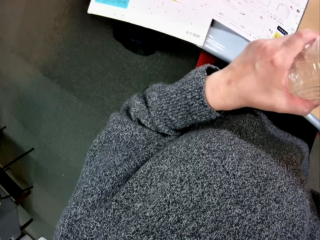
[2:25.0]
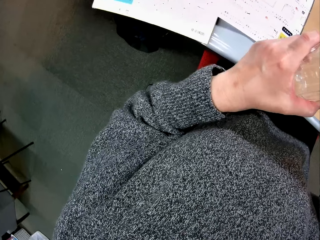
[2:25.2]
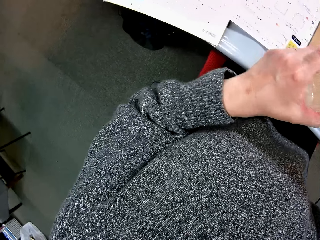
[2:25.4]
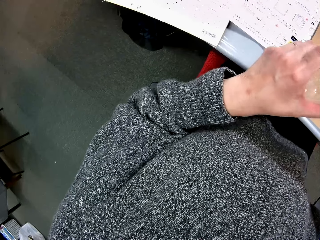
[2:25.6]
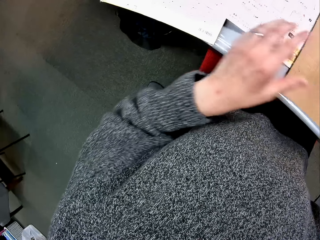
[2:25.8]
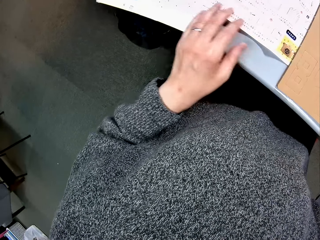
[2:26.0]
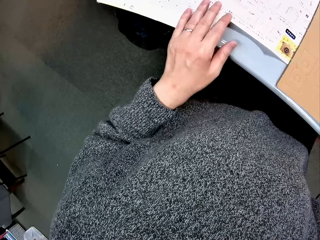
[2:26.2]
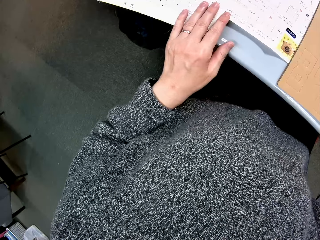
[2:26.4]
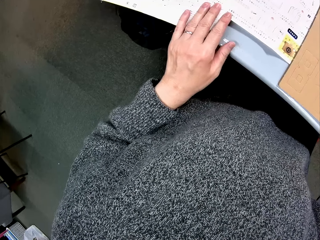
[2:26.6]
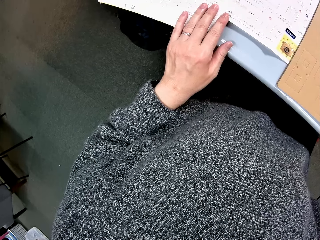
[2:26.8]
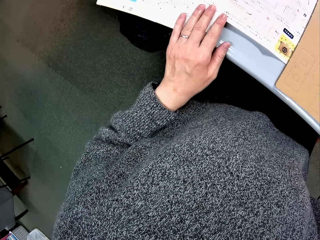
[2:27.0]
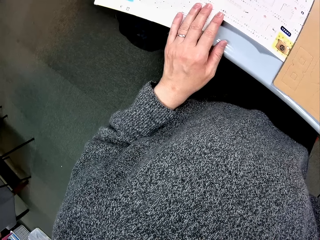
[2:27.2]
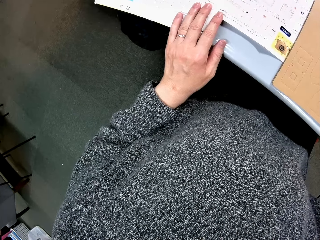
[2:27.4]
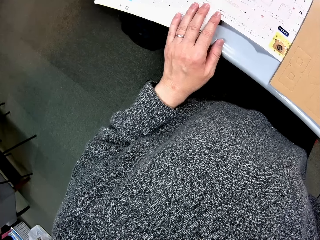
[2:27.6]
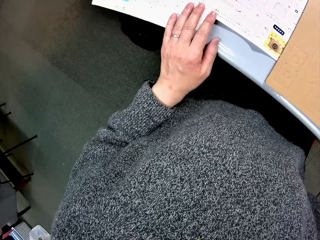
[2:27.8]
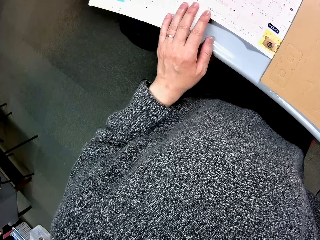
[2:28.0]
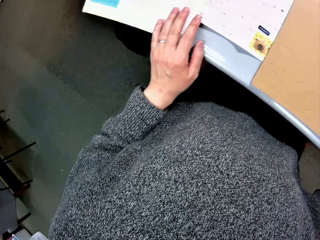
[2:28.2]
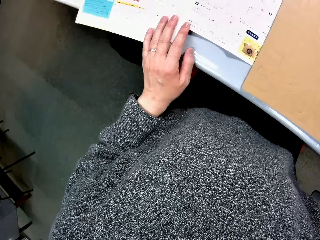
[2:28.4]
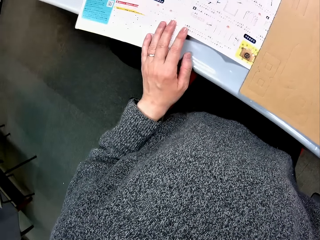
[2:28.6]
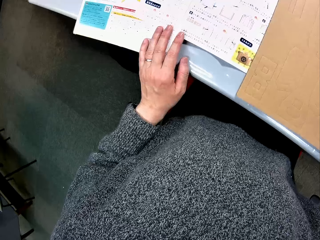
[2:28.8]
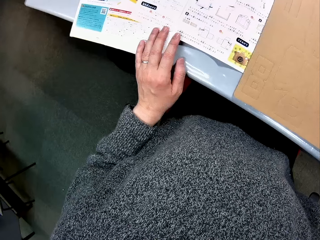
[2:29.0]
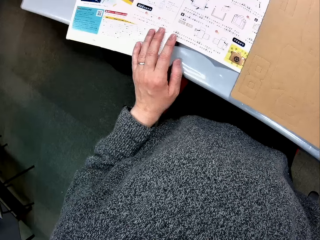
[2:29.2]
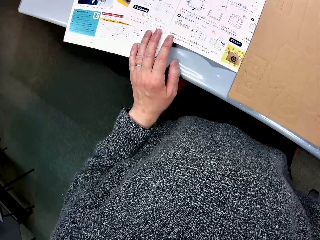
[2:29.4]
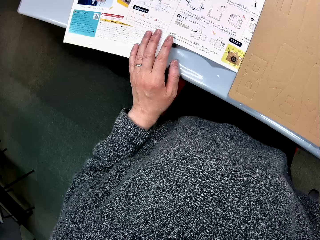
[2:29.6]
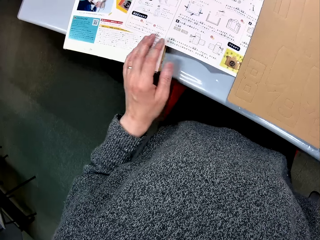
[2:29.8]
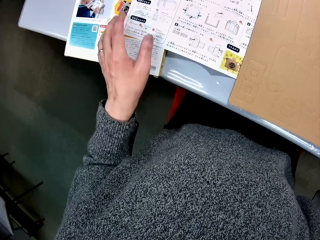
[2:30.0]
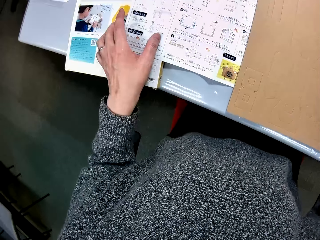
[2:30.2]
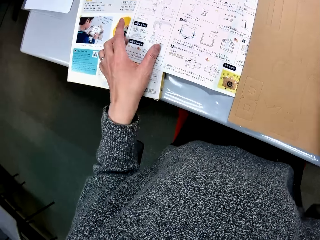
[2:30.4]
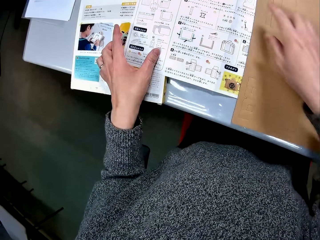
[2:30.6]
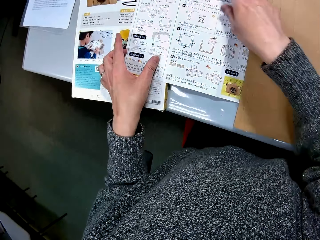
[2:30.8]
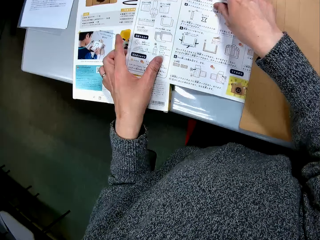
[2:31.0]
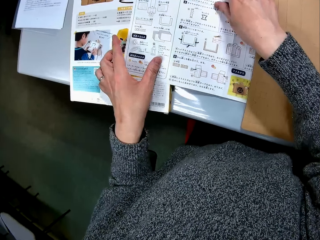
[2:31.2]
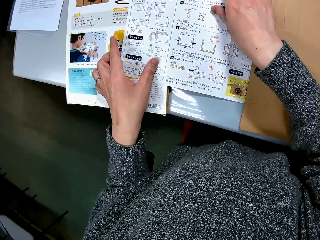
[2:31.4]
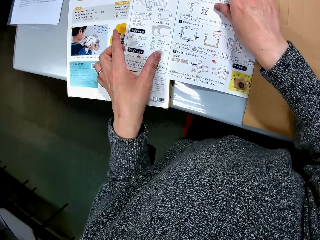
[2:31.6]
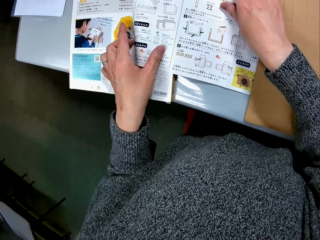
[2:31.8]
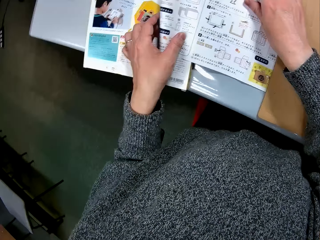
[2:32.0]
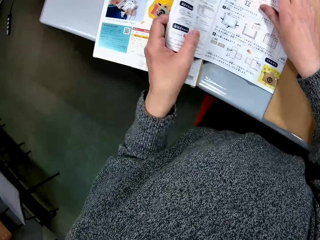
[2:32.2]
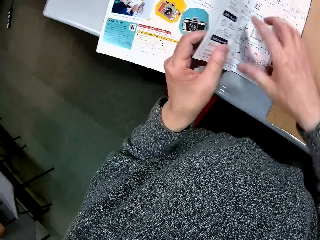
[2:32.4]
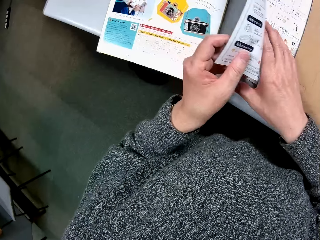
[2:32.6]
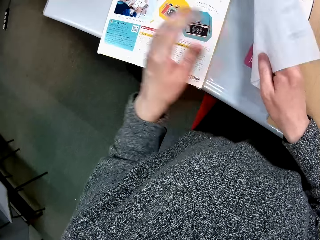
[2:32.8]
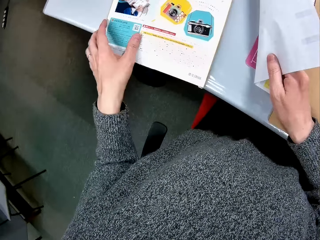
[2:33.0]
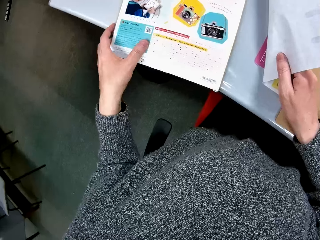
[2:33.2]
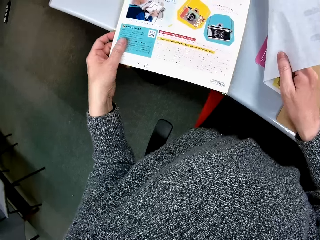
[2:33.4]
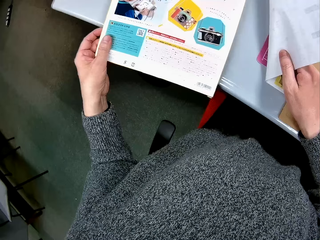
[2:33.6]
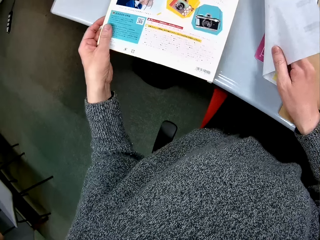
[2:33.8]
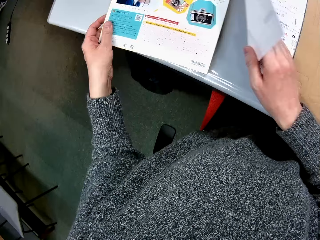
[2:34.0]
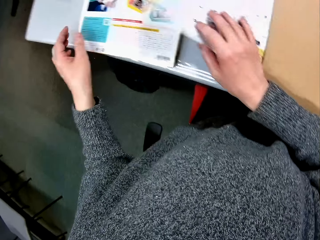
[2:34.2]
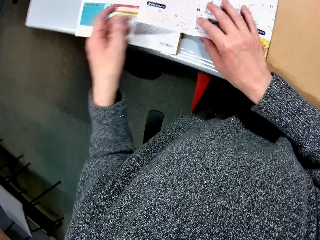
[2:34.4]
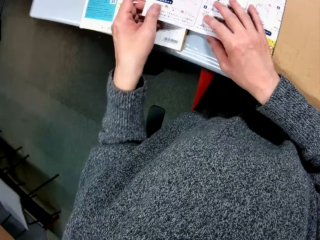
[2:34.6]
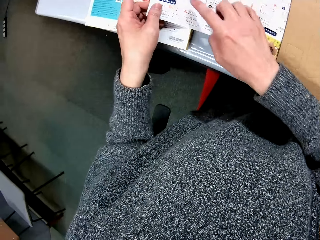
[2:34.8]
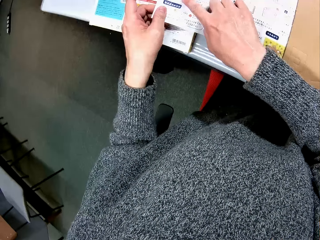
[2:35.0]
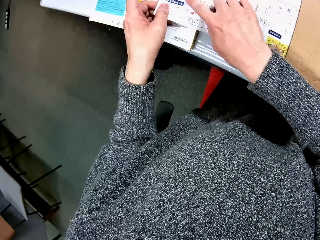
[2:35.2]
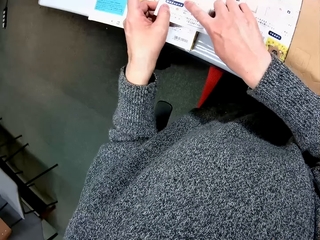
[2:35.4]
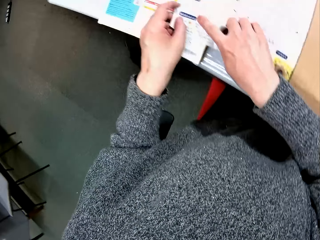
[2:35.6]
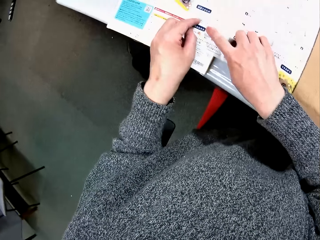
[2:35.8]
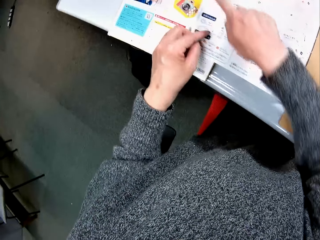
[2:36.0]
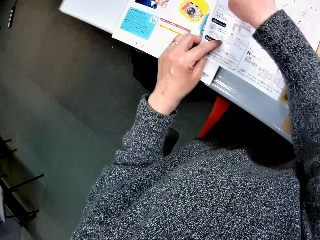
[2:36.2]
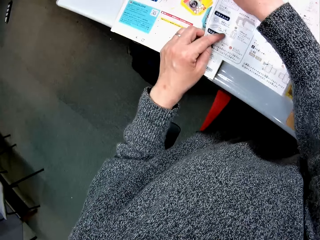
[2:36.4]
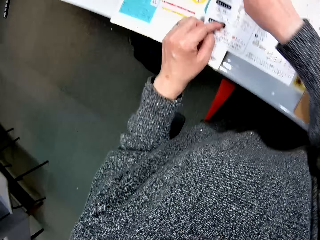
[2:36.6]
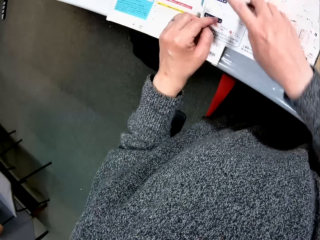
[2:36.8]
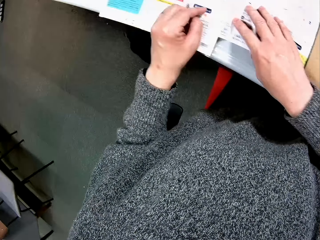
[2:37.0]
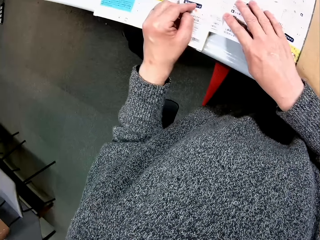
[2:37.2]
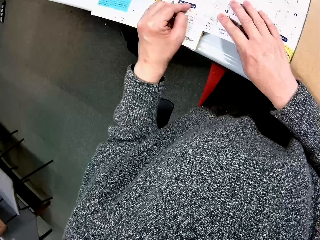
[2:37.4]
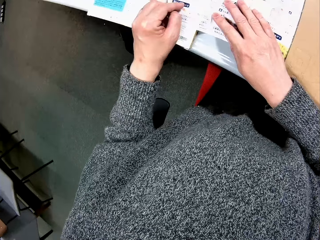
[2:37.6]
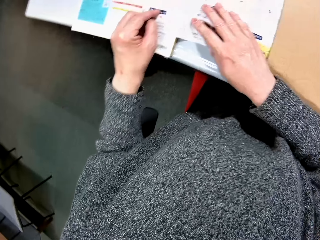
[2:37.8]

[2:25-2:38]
The camera wearer drops the plastic bottle. They put the glass away. They touch the manual. They point to the manual. They flip the page of the manual. They shift the puzzle box. They hold the manual. They point to the manual. They study the drawings on the paper.

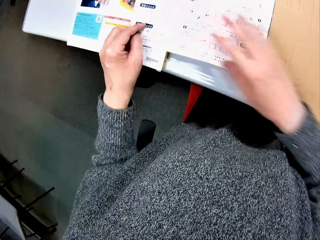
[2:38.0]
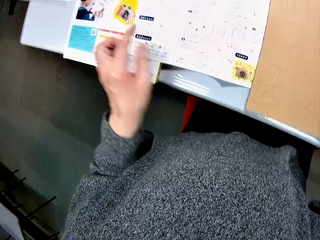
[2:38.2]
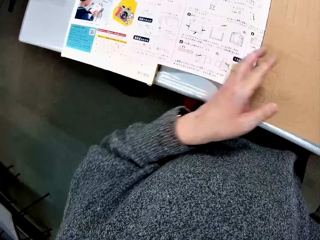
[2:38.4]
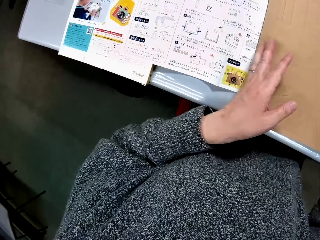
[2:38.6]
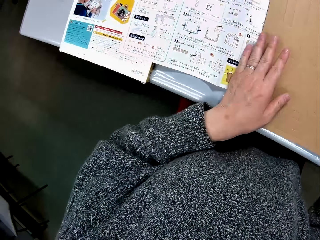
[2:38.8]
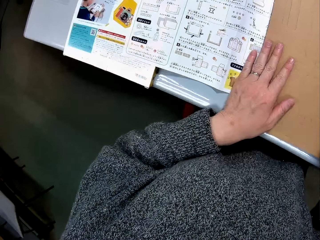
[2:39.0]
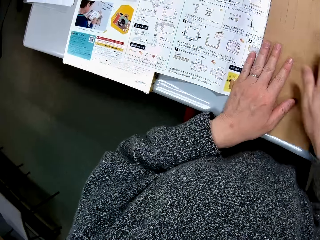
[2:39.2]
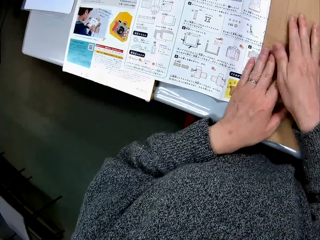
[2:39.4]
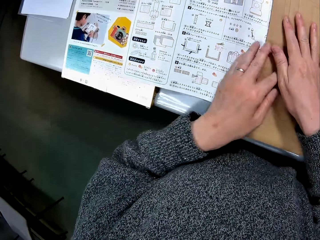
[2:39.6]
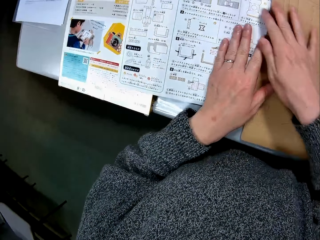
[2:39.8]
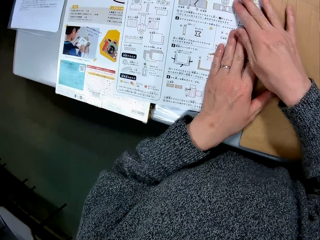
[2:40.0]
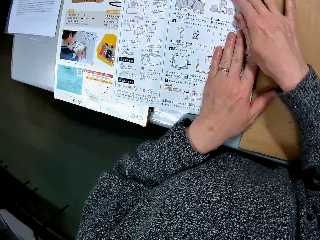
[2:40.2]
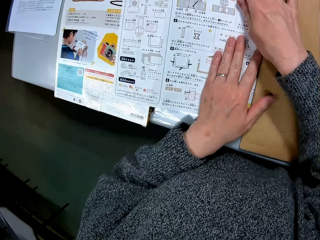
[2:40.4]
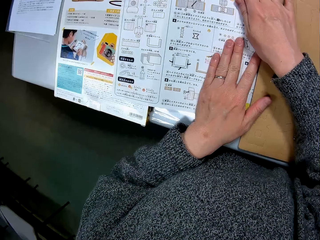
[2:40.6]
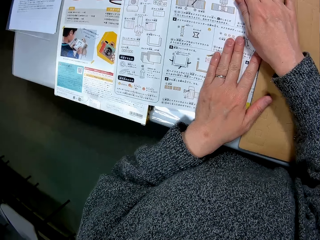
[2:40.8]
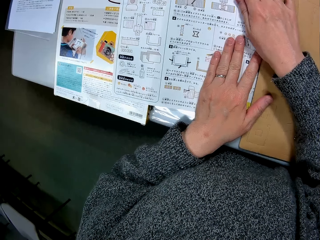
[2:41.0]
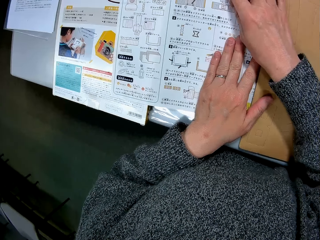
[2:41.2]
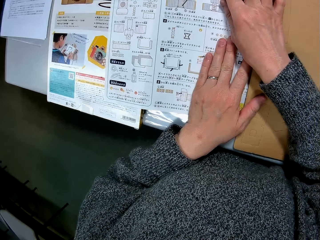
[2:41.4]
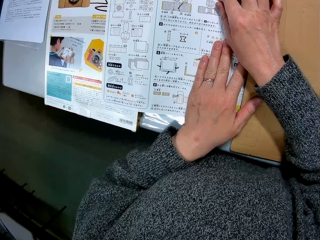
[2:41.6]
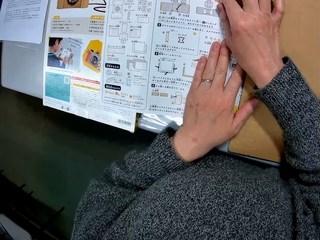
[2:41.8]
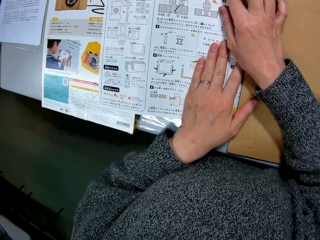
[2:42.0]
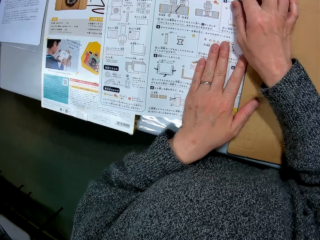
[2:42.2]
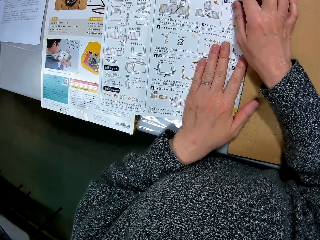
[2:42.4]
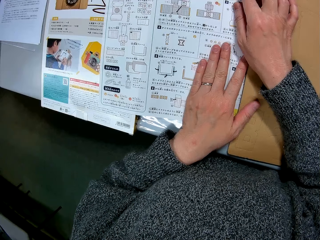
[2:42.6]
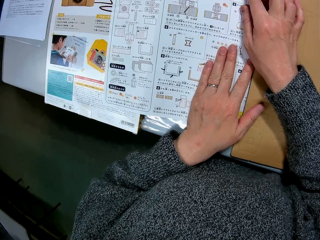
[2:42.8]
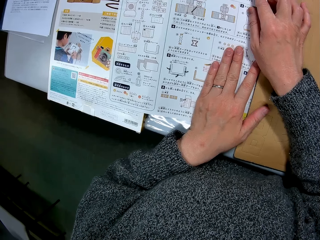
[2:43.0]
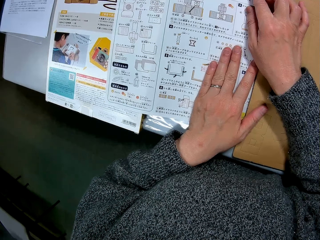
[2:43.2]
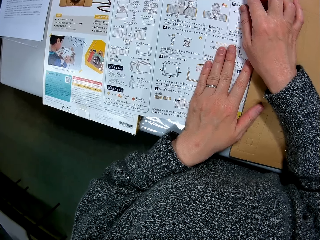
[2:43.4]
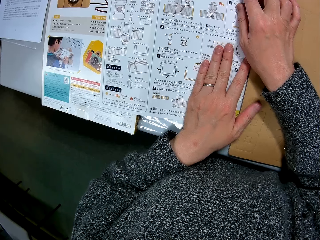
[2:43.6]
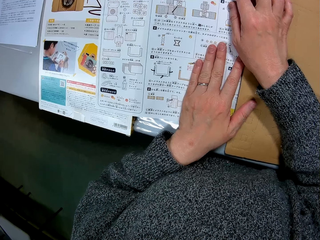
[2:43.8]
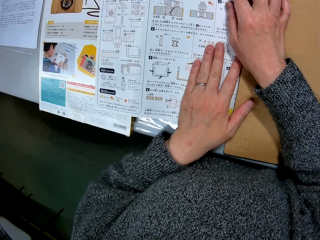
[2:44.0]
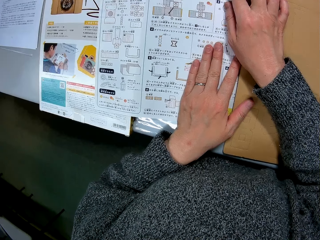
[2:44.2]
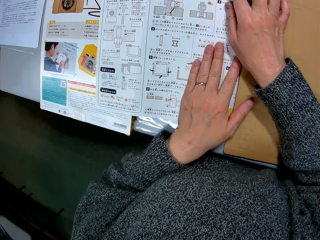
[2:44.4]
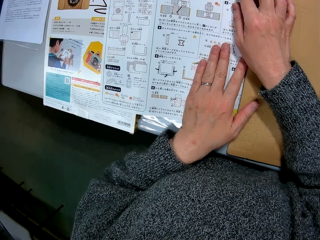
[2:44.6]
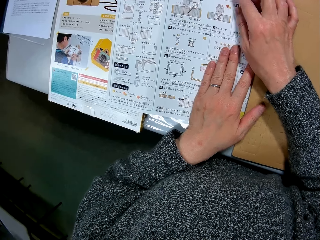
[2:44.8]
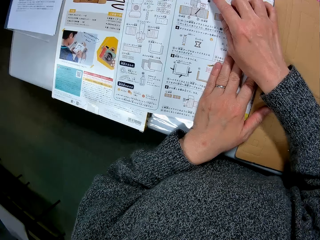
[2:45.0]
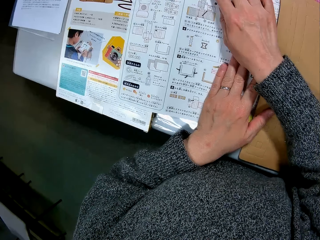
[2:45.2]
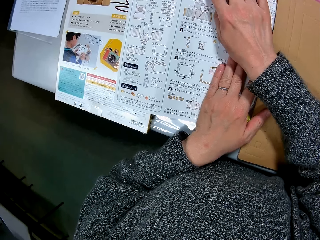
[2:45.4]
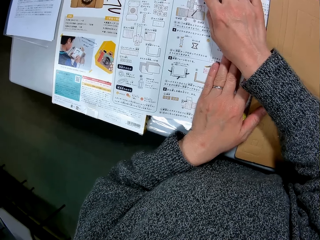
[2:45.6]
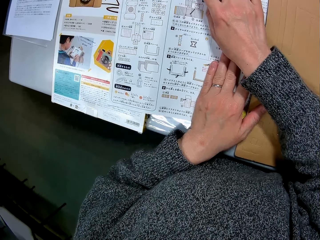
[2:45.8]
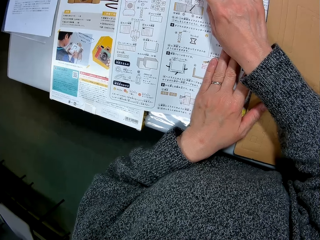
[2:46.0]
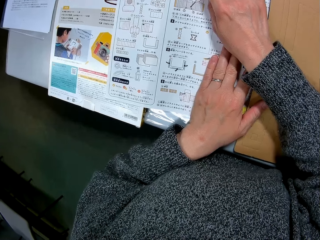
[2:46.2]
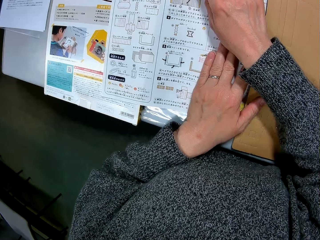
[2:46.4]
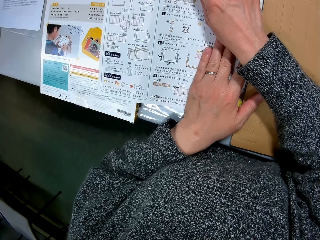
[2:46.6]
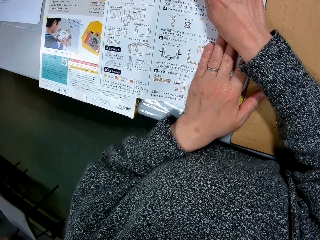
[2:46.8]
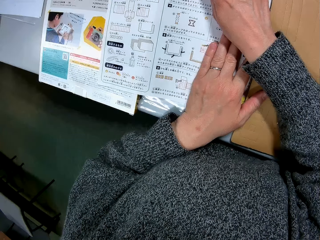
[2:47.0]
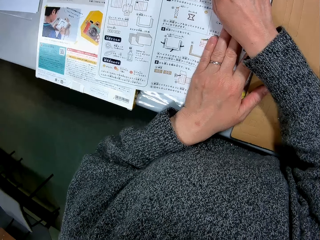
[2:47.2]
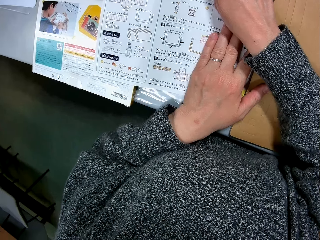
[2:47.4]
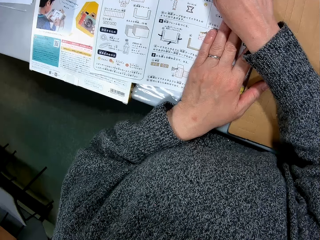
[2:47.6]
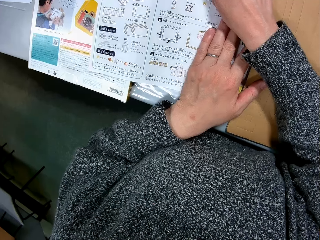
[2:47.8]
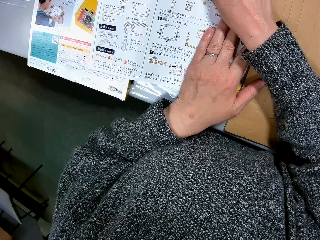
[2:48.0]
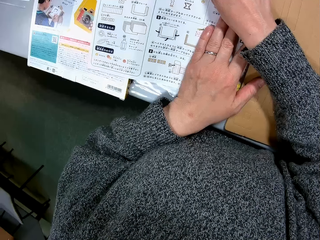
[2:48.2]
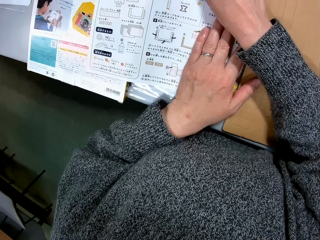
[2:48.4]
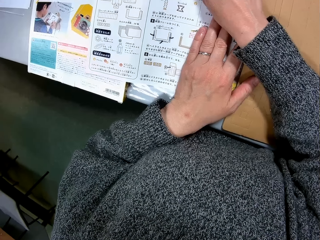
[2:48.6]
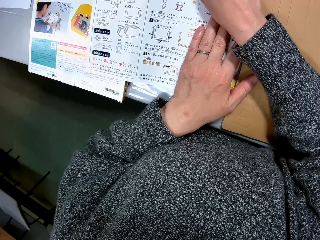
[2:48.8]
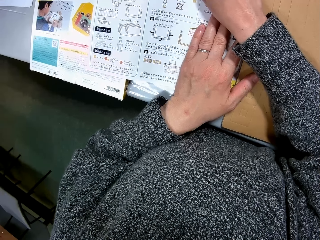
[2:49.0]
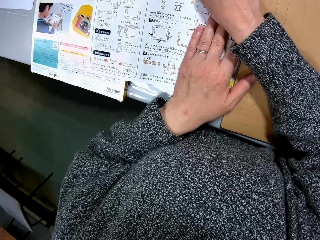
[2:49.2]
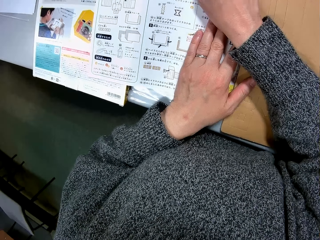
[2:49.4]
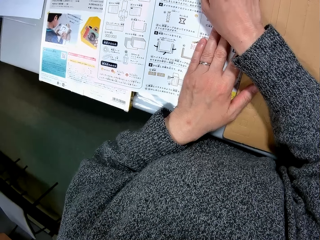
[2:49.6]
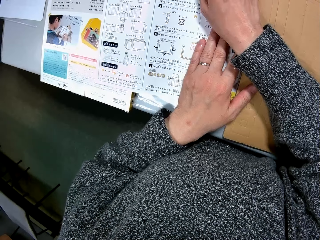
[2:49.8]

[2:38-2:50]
The camera wearer touches the puzzle. They point to the manual.
